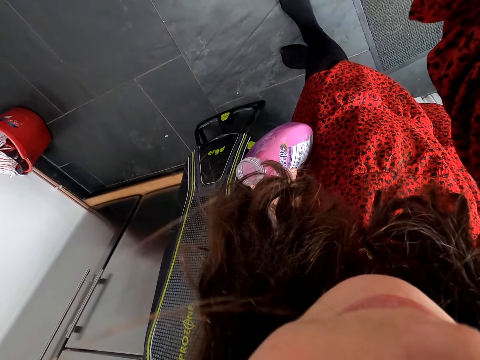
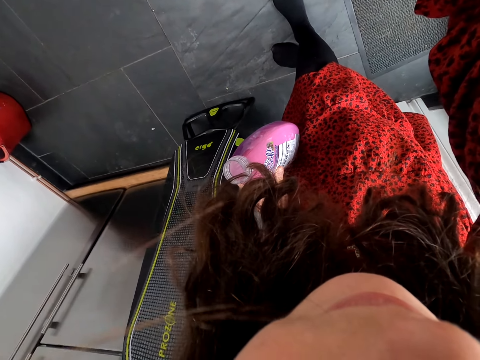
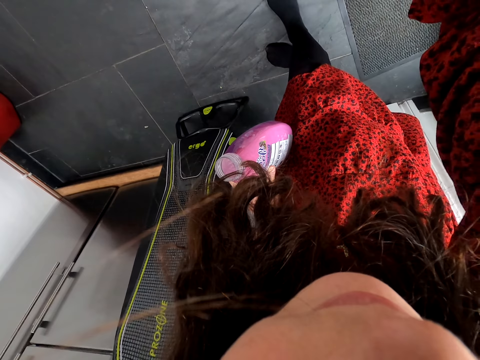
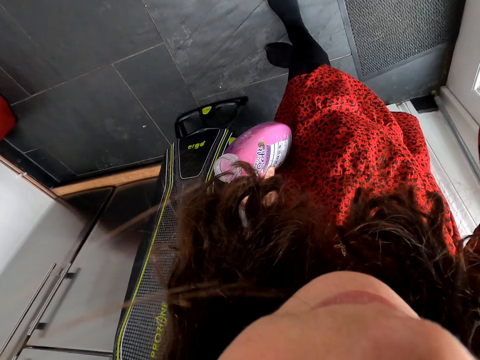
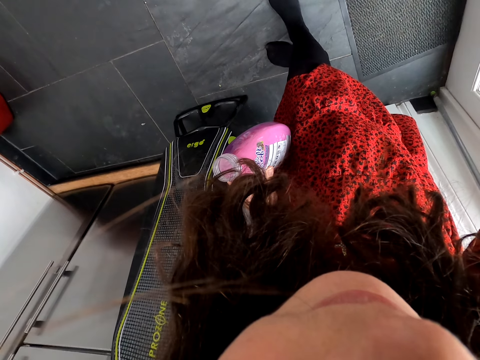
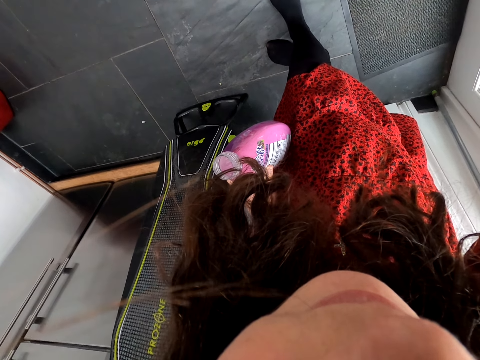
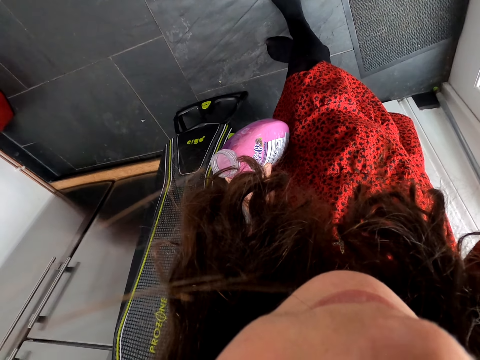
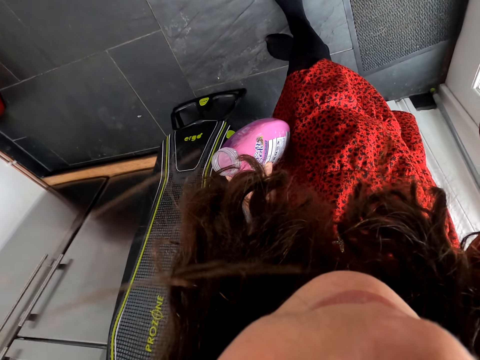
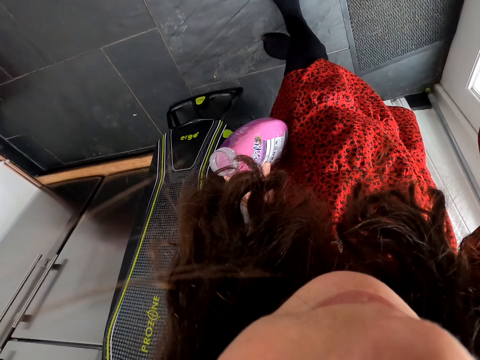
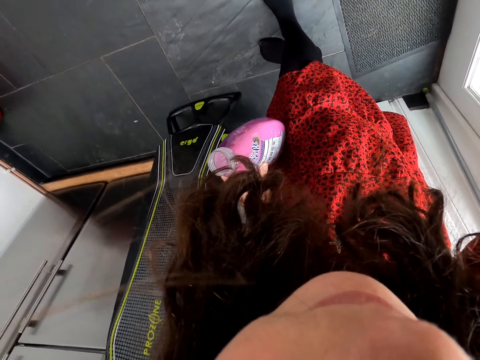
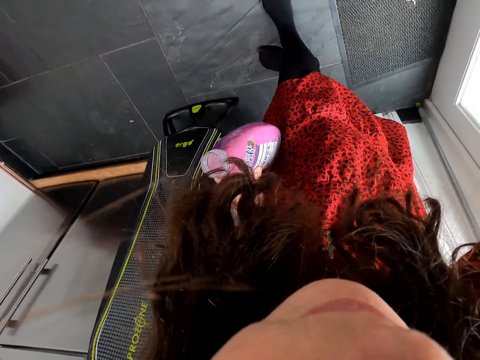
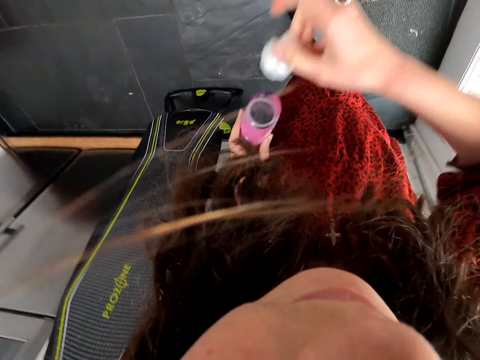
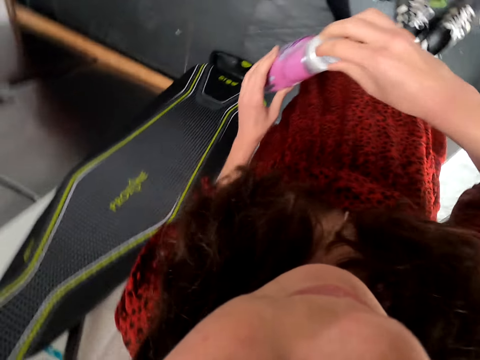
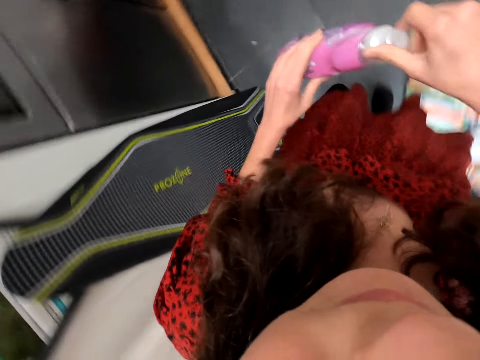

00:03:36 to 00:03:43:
The camera wearer looks at the washing machine. They turn on the laundry machine. They close the bottle.

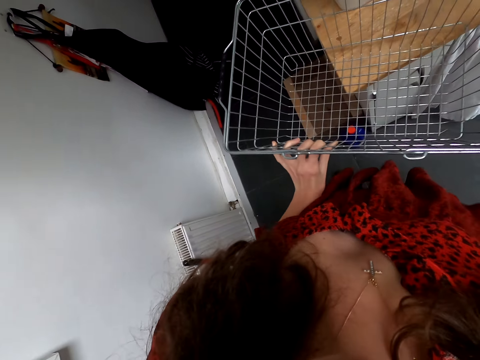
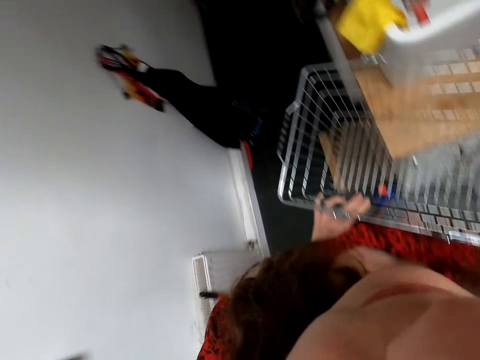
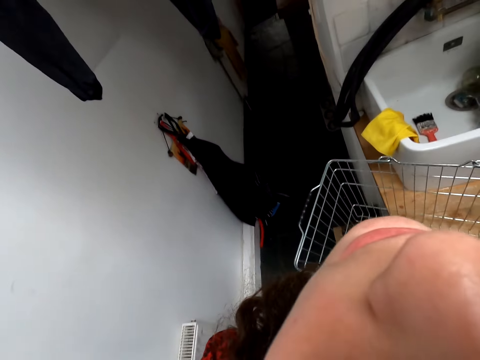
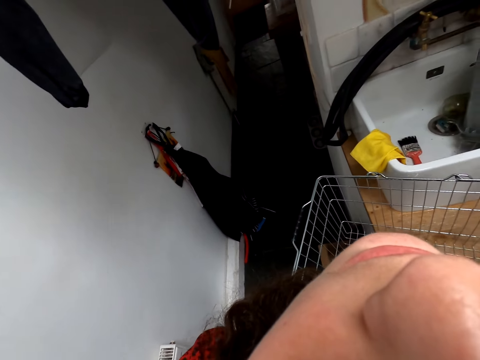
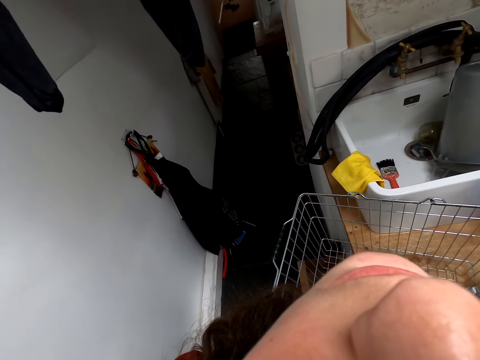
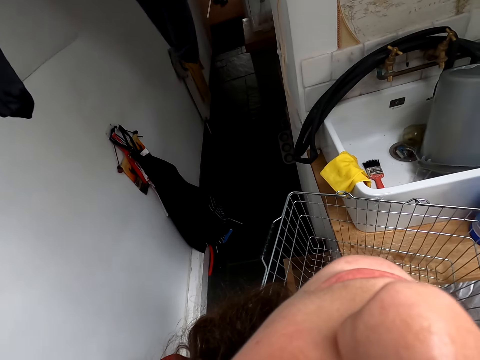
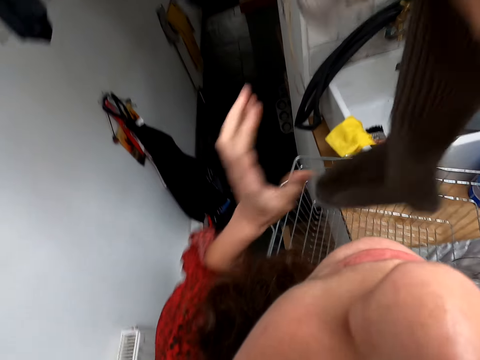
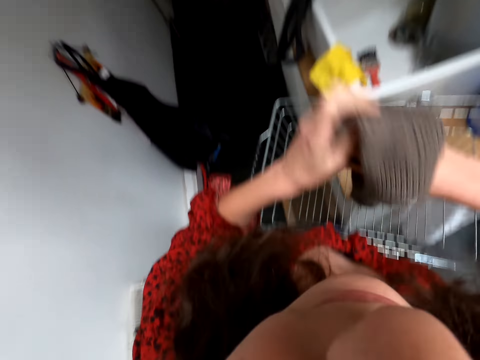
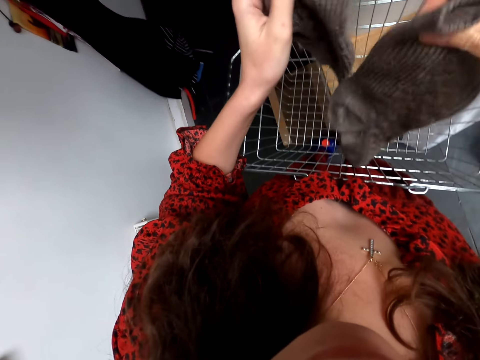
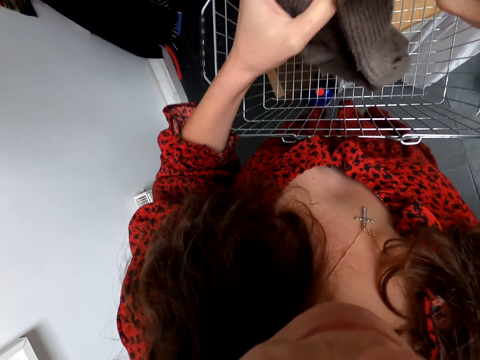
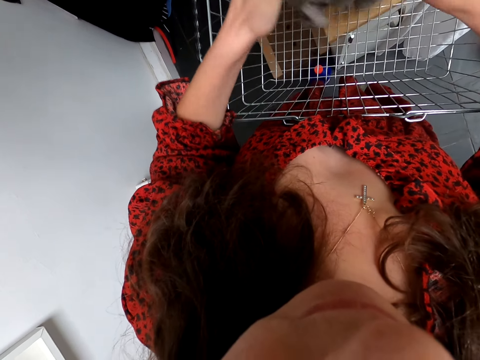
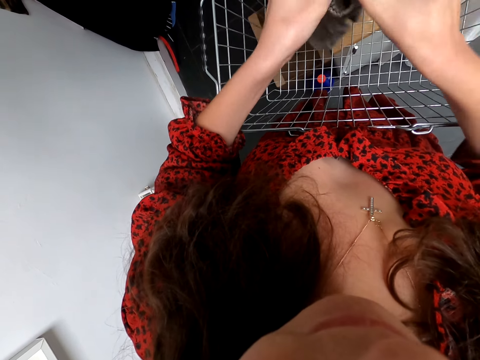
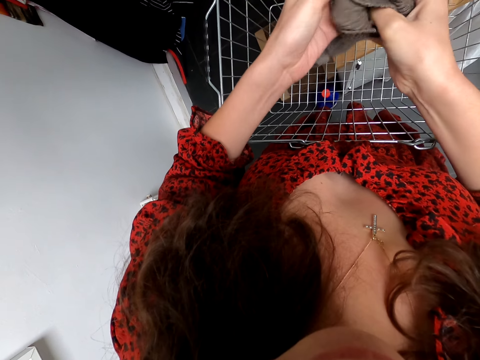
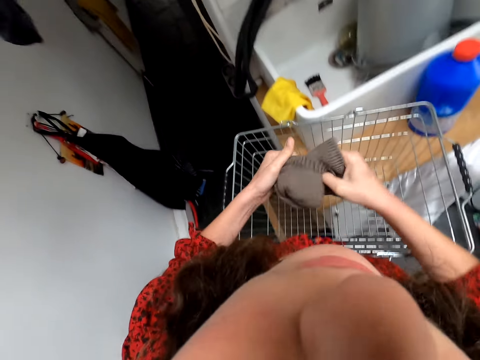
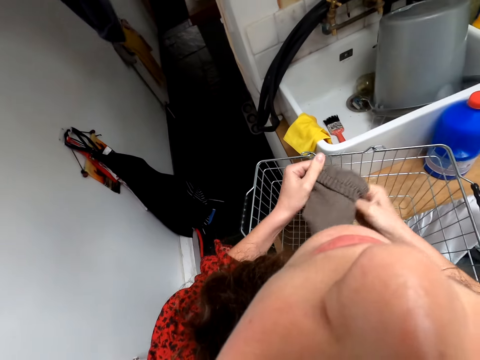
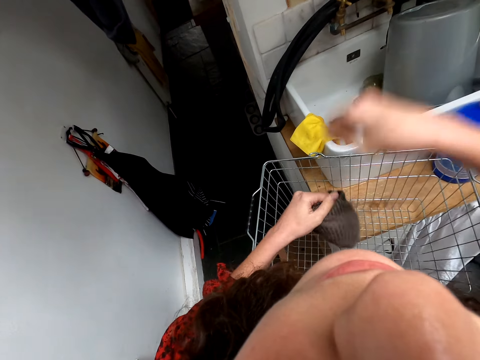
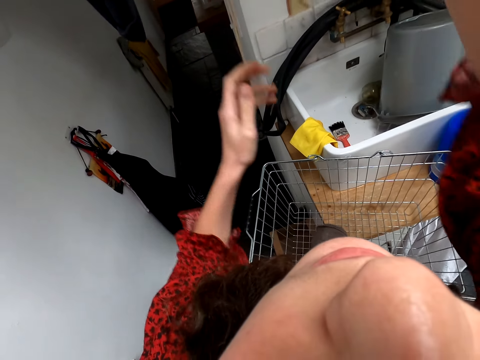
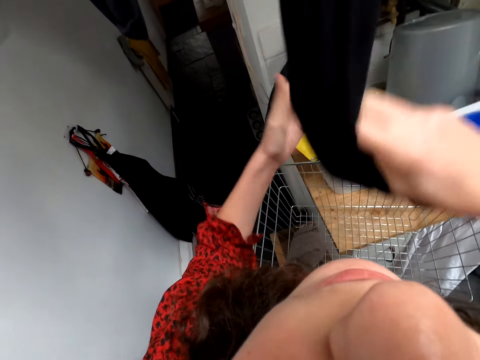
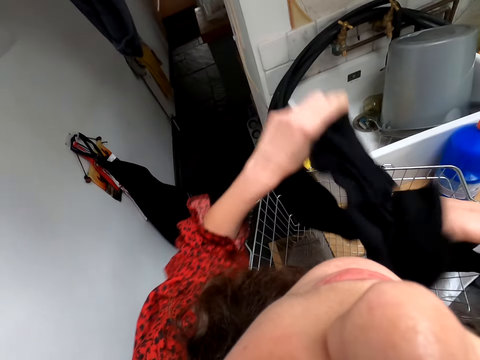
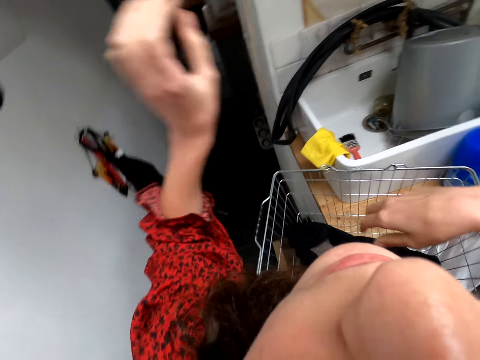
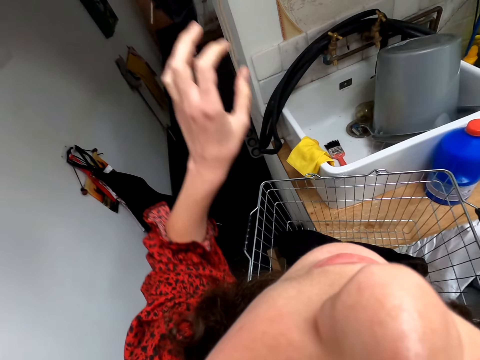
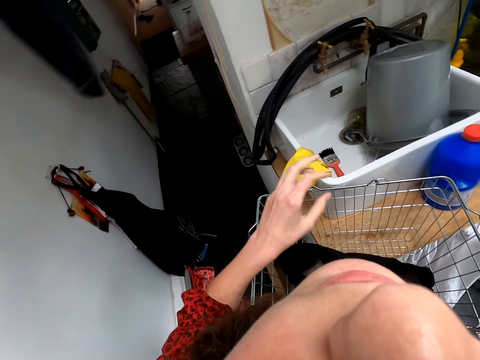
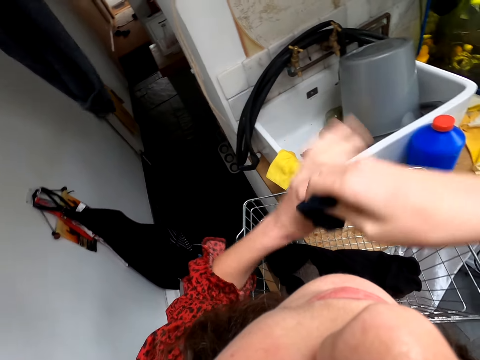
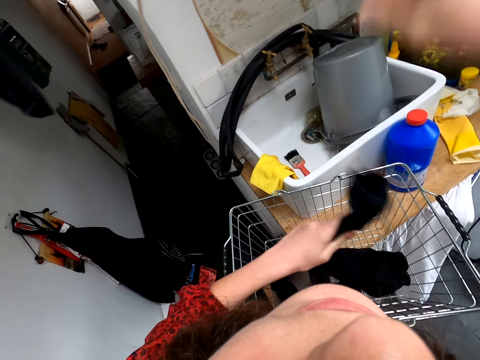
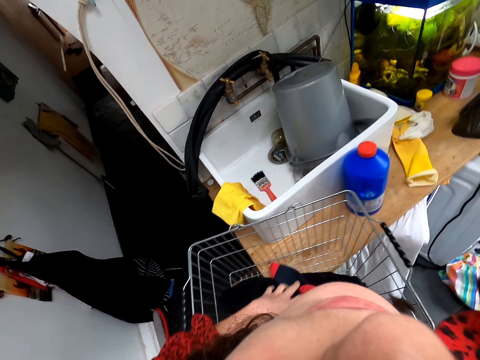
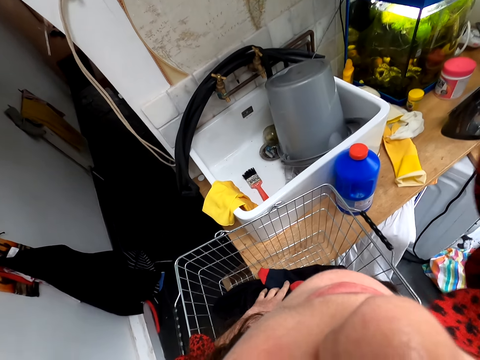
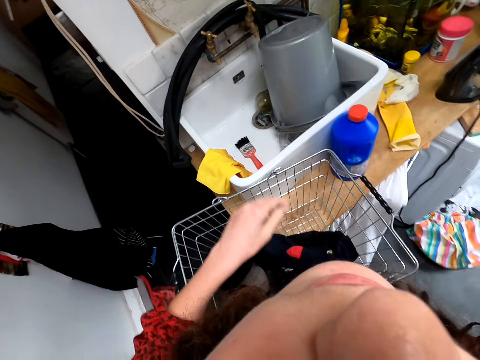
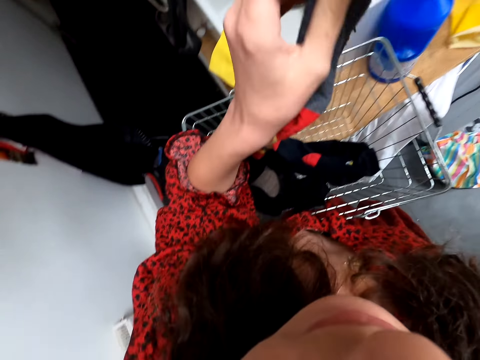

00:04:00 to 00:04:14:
The camera wearer puts the basket on the table. They take a cloth. They fold the cloth. They drop the cloth in the laundry basket. They pull a cloth. They put the socks in the basket. They drop the cloth in the laundry basket. They take socks. They put the socks on the left hand. They drop the socks in the laundry basket.

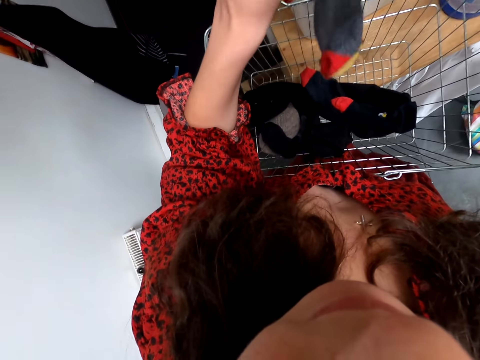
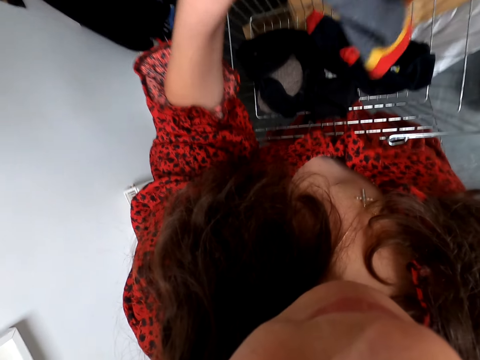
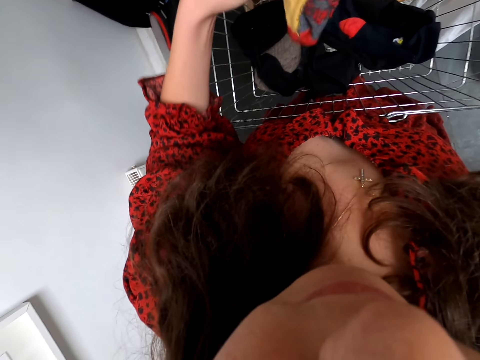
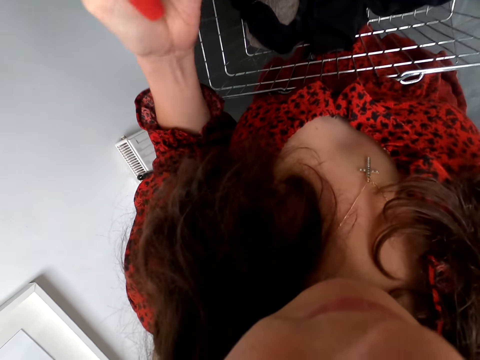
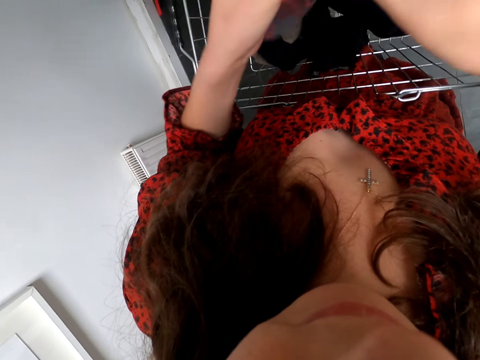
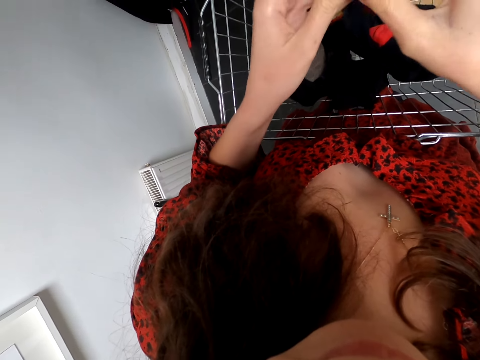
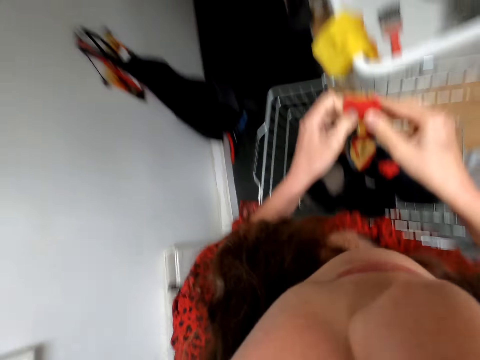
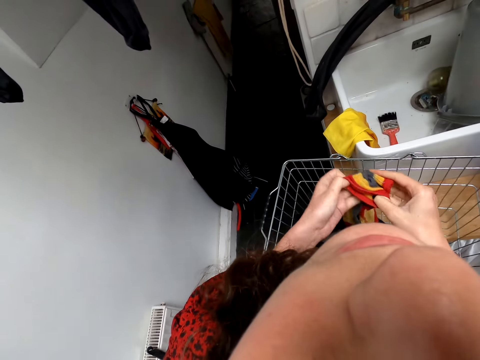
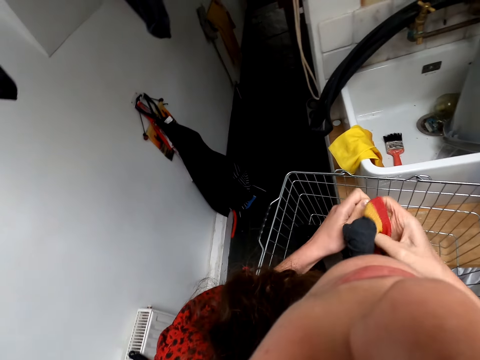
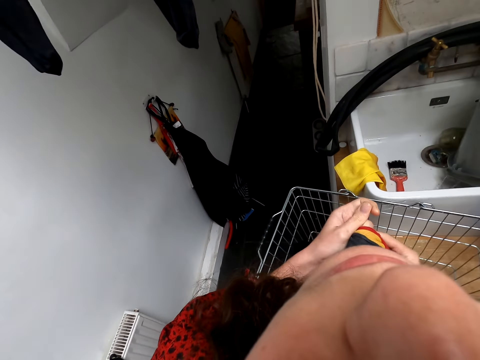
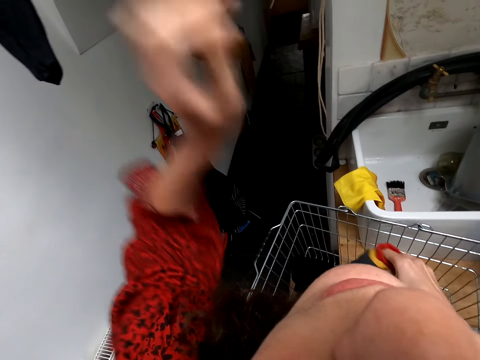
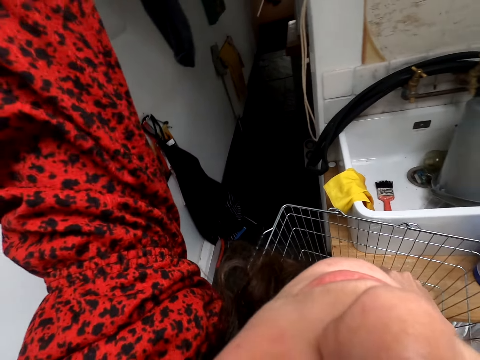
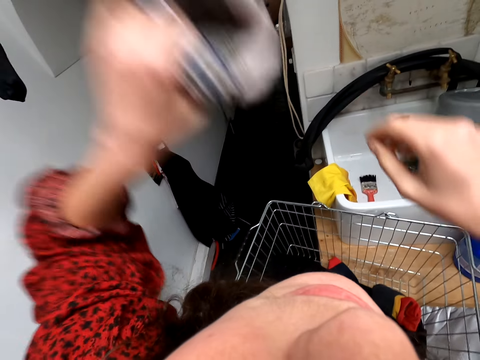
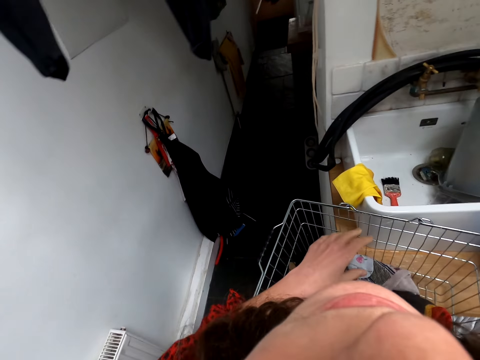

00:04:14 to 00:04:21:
The camera wearer puts socks on the left hand. They fold the socks. They tie the socks. They drop the socks in the laundry basket. They take socks. They drop the socks in the laundry basket.
